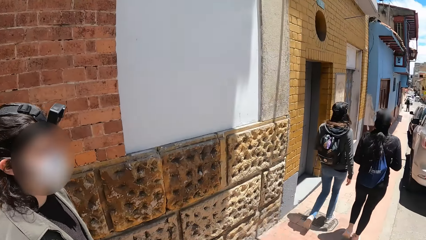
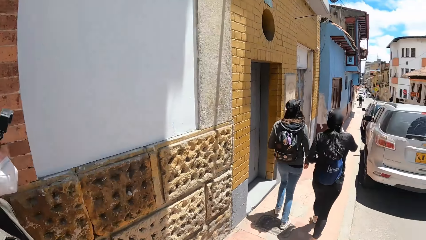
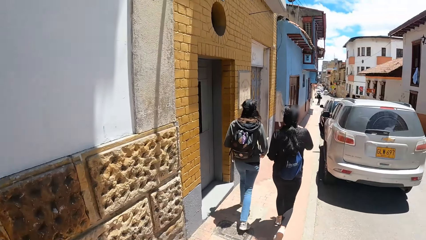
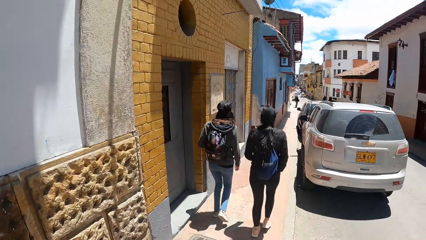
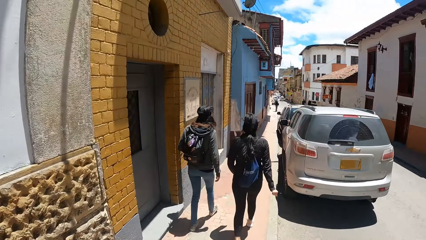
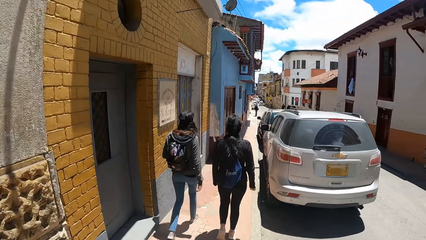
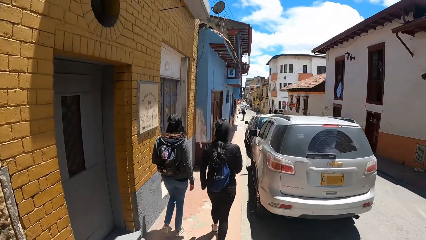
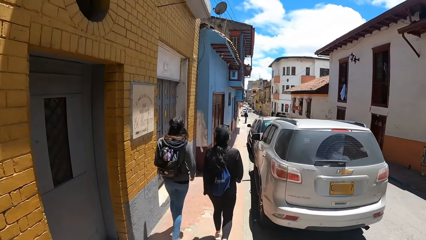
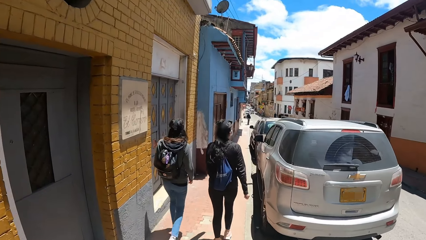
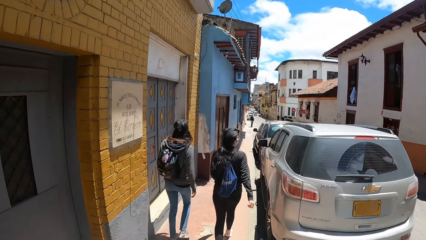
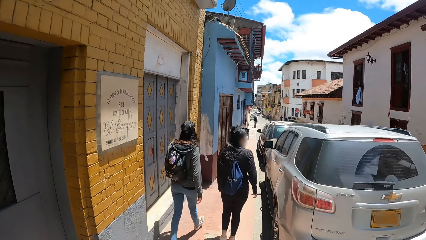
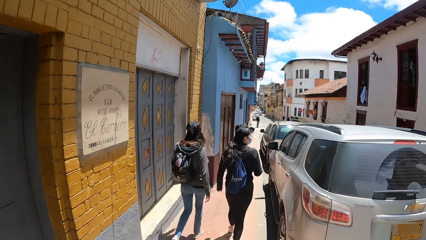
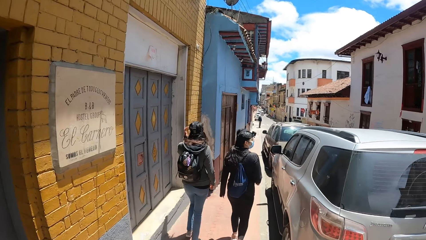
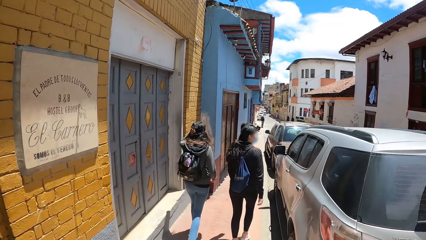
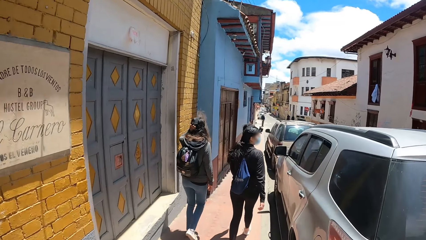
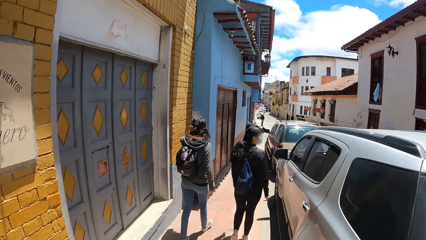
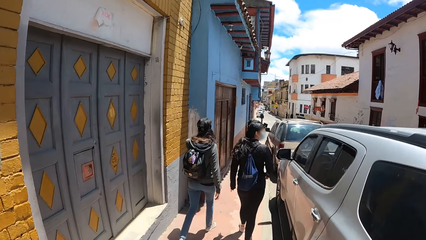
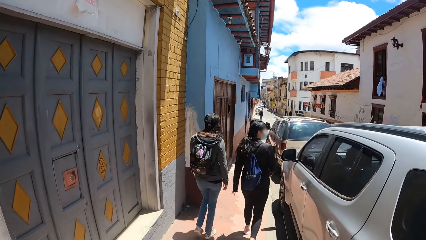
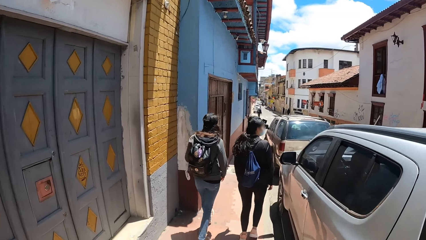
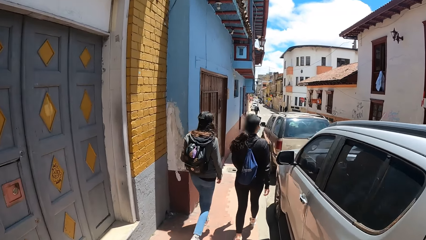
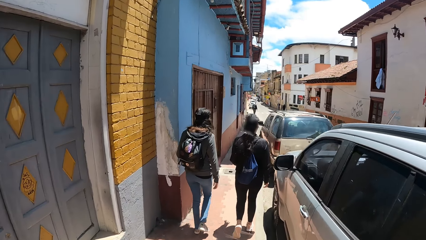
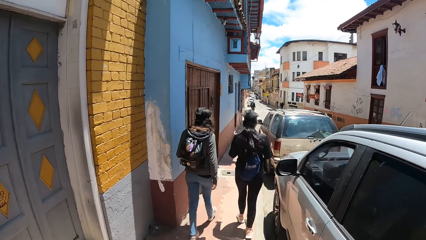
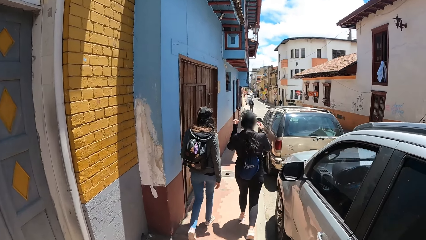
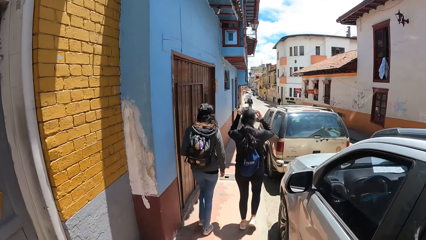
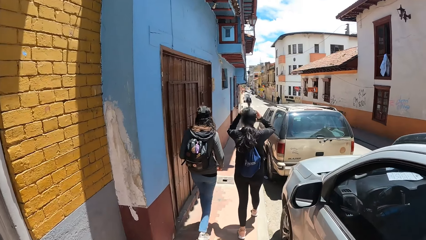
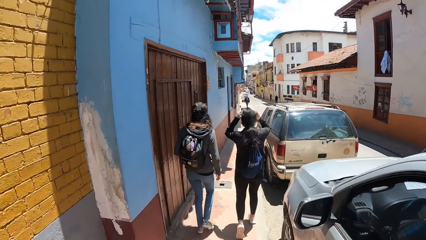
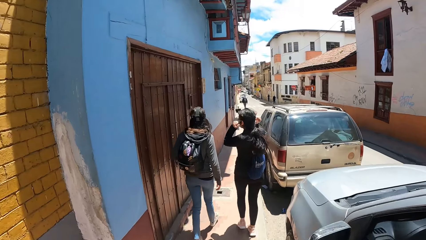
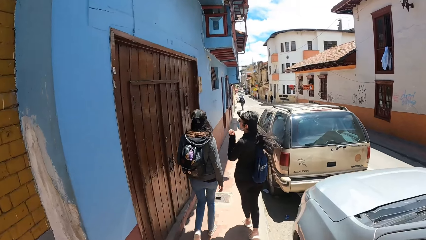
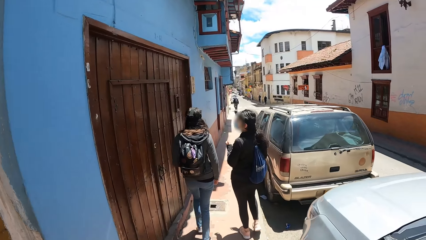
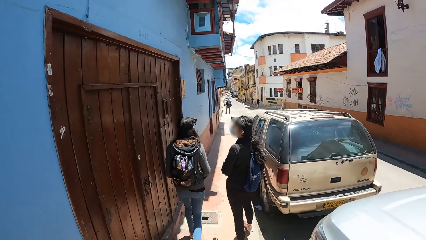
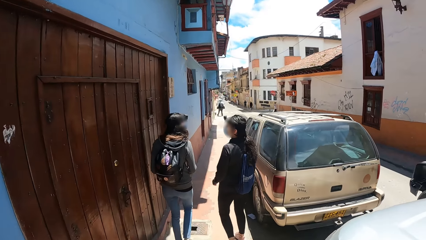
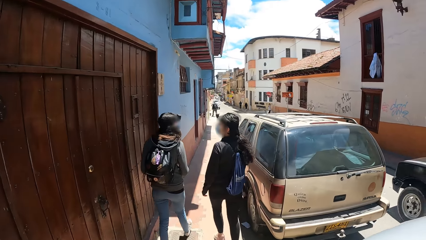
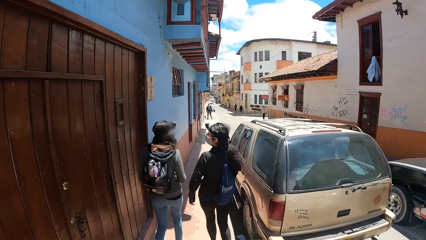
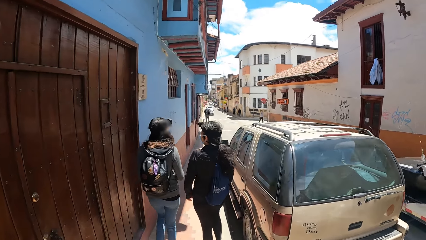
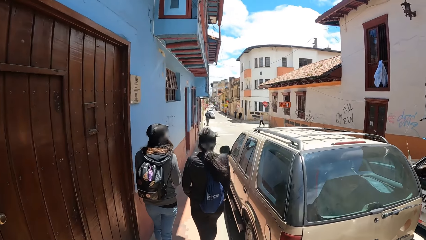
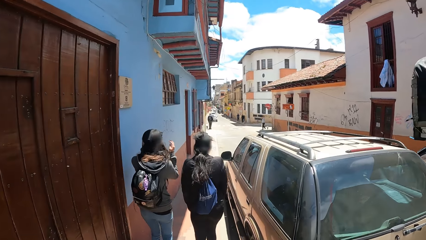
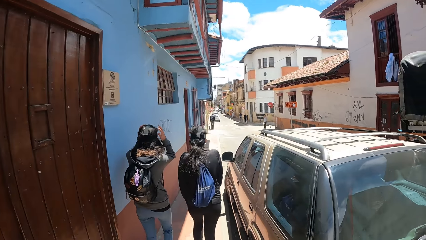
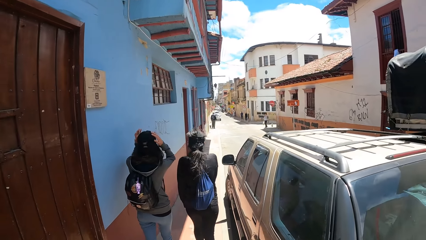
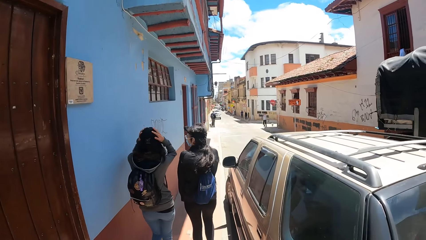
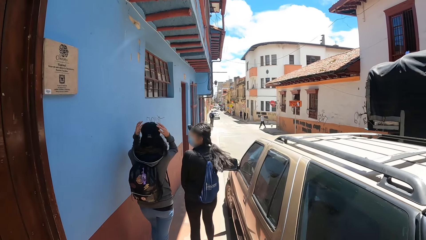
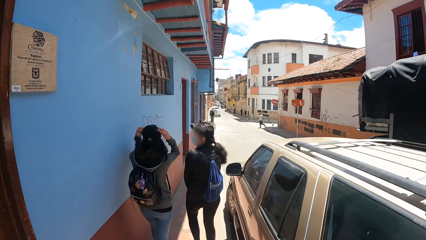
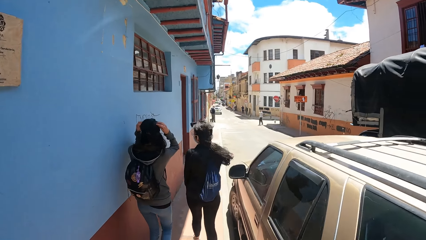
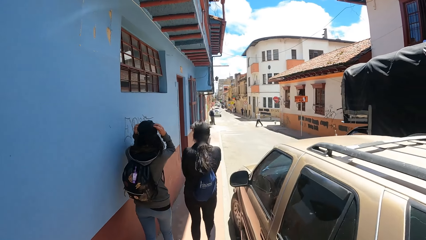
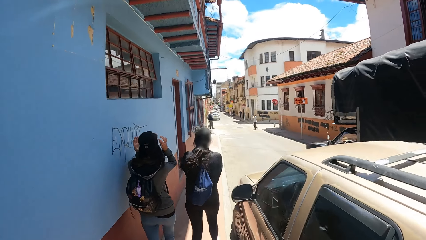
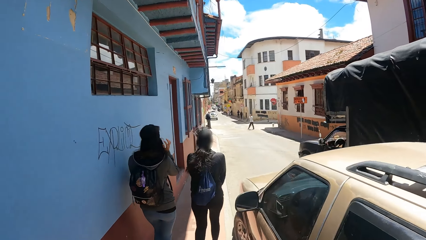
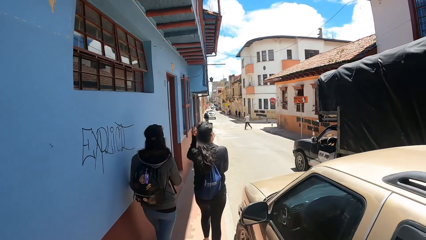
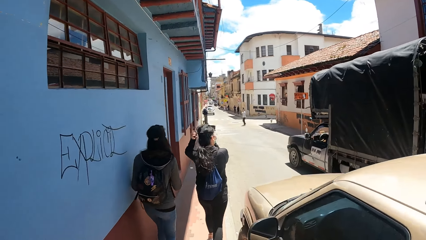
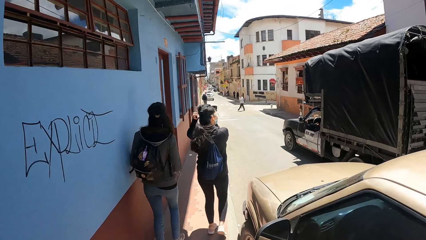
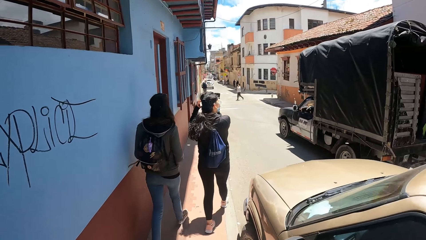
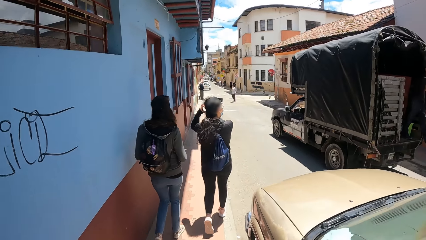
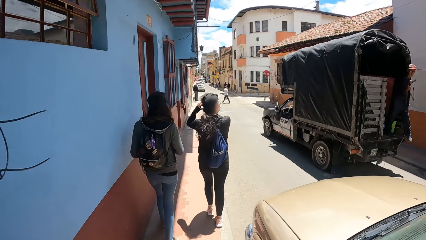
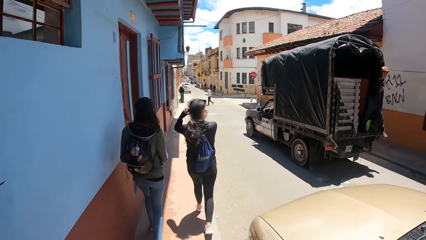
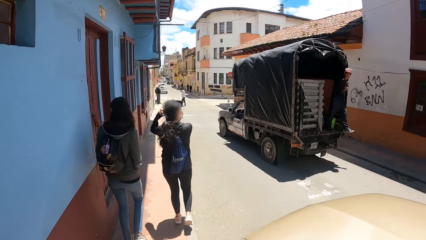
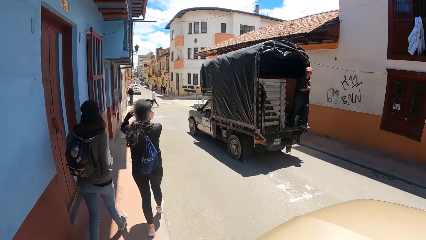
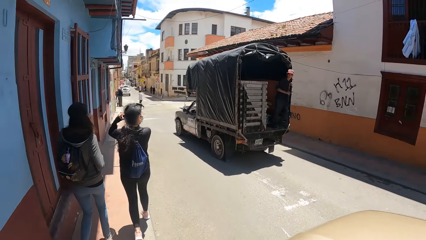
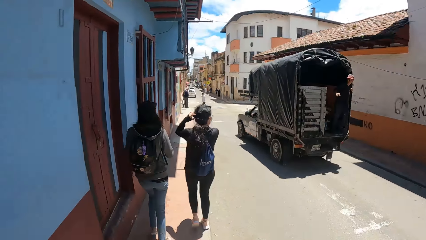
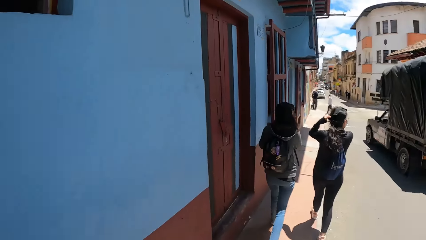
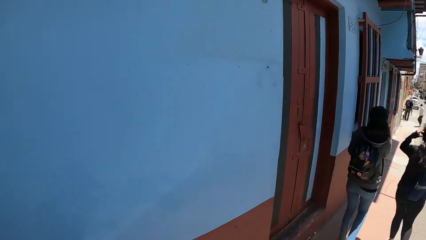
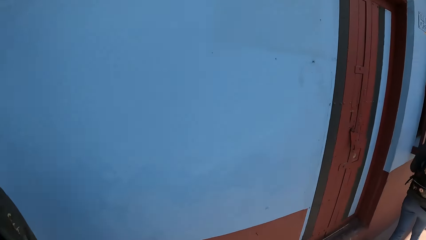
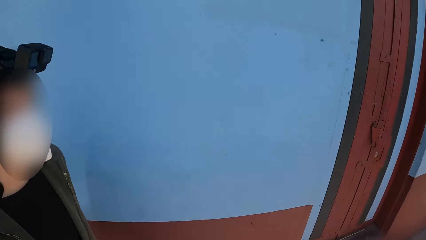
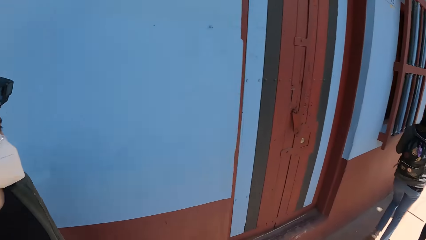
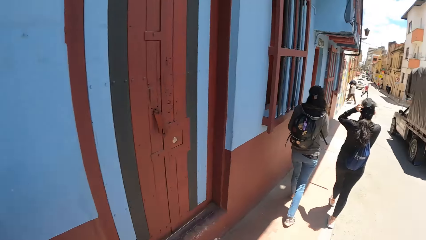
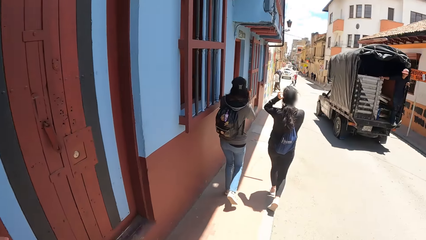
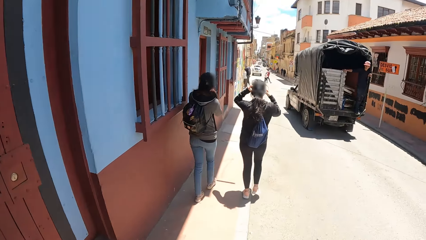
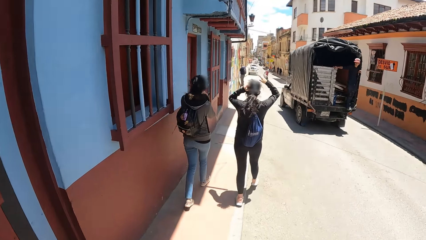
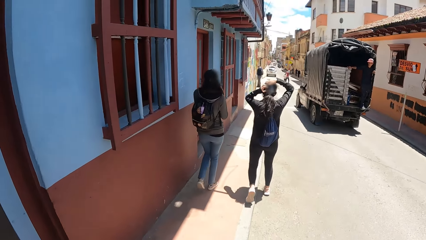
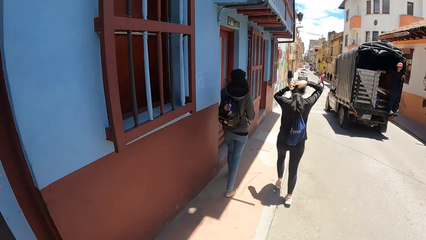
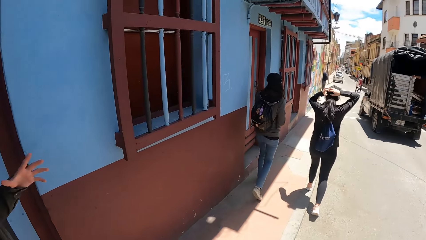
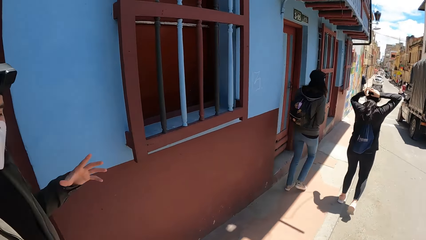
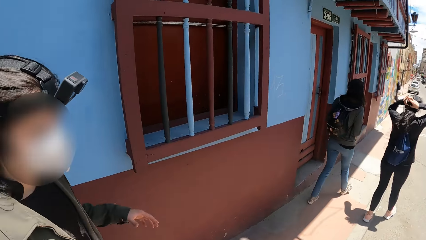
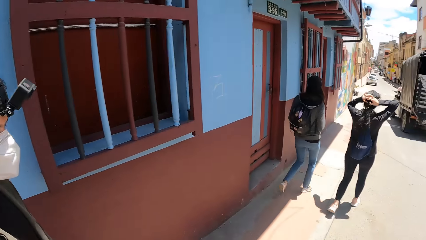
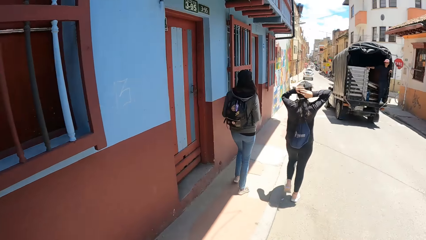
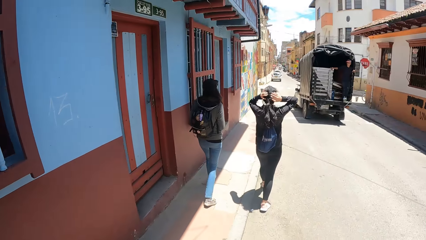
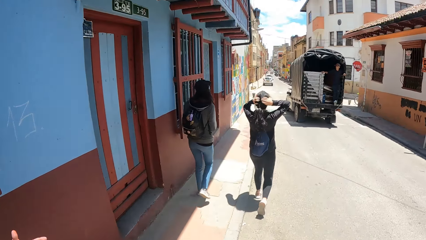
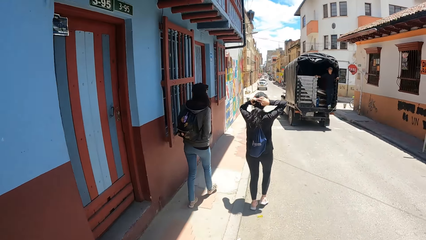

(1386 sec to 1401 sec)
The camera wearer walks along the street. They look around the street.
